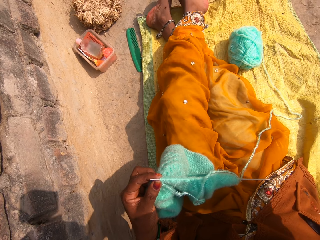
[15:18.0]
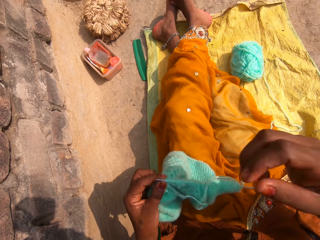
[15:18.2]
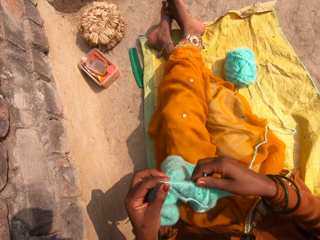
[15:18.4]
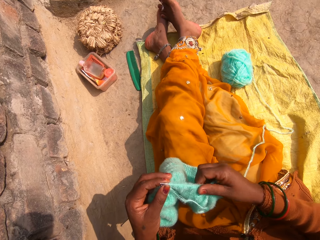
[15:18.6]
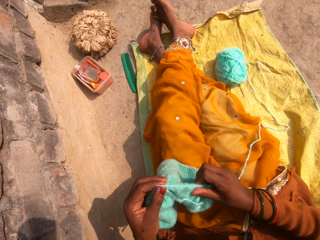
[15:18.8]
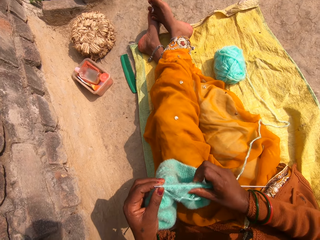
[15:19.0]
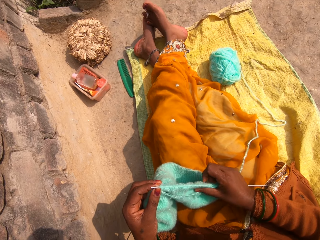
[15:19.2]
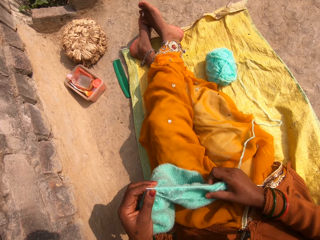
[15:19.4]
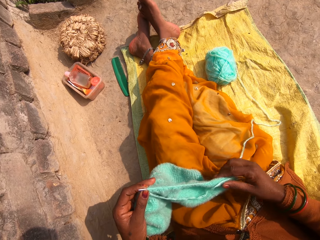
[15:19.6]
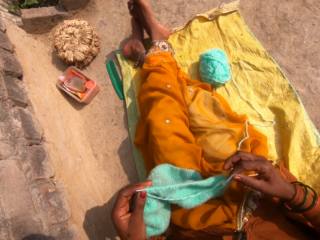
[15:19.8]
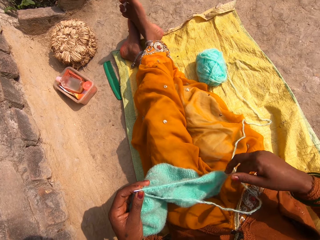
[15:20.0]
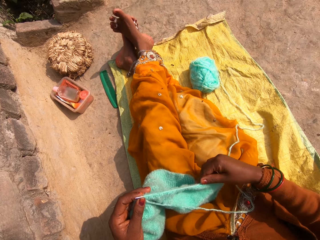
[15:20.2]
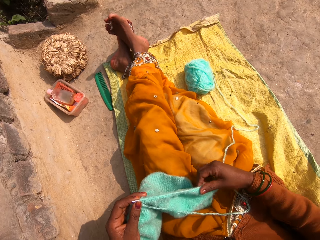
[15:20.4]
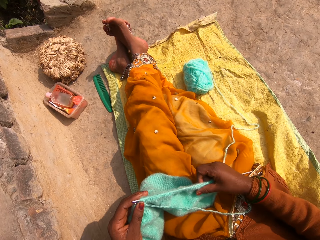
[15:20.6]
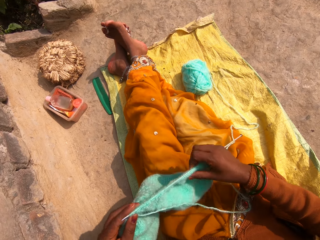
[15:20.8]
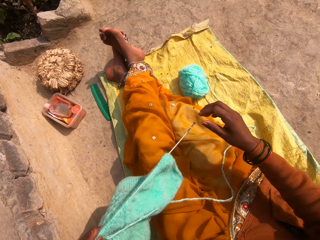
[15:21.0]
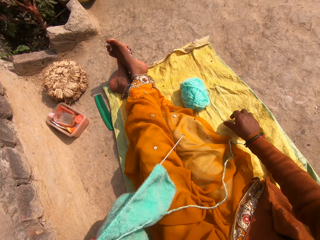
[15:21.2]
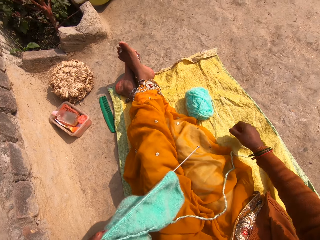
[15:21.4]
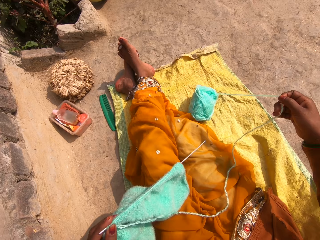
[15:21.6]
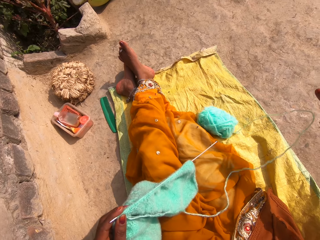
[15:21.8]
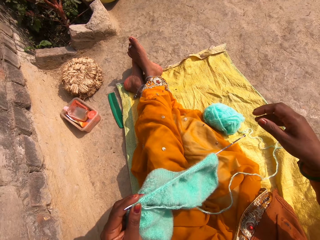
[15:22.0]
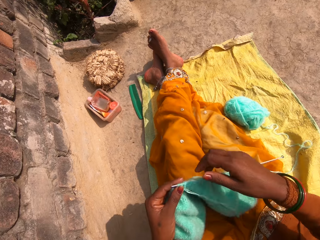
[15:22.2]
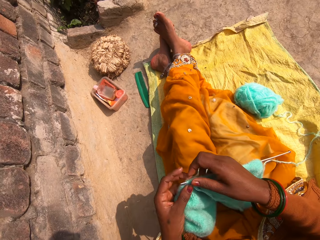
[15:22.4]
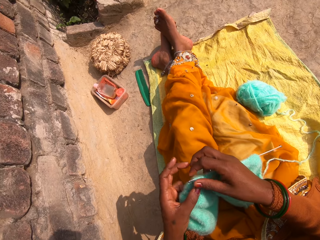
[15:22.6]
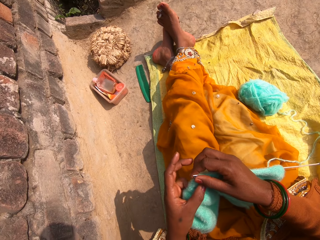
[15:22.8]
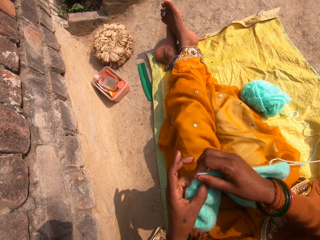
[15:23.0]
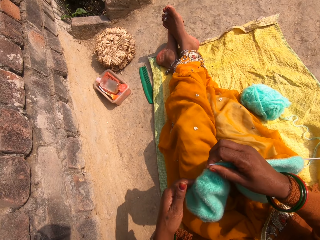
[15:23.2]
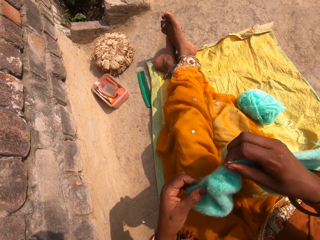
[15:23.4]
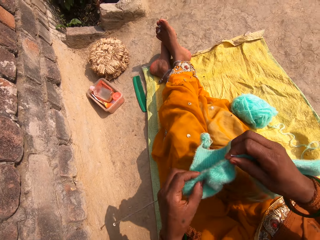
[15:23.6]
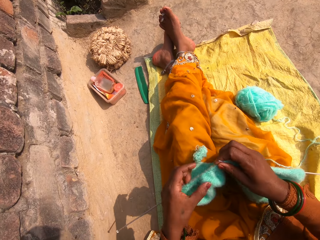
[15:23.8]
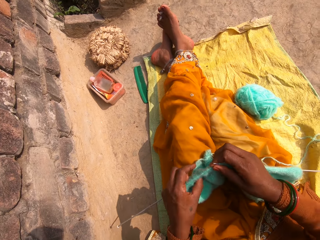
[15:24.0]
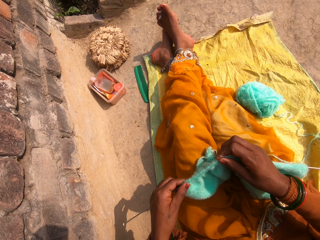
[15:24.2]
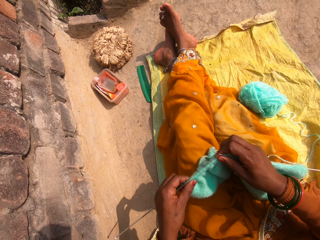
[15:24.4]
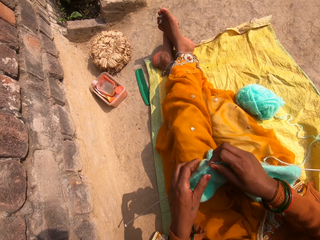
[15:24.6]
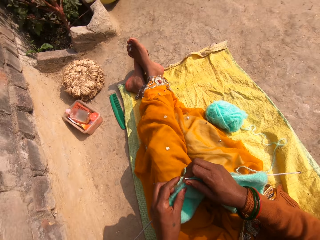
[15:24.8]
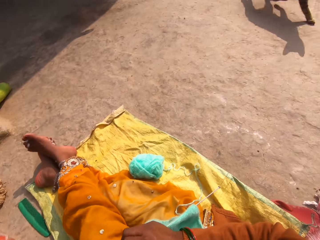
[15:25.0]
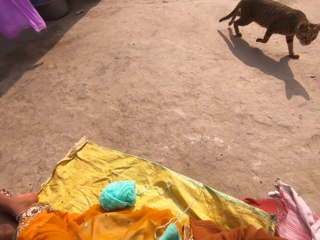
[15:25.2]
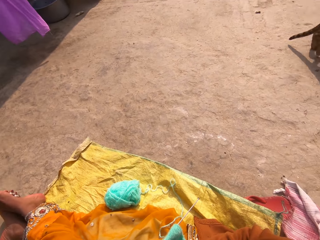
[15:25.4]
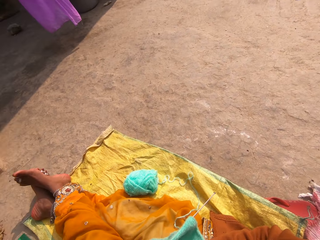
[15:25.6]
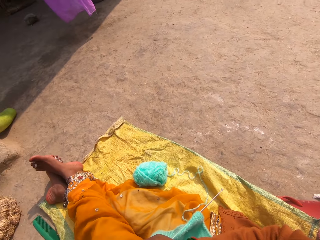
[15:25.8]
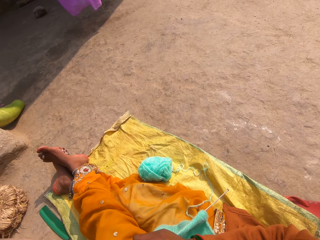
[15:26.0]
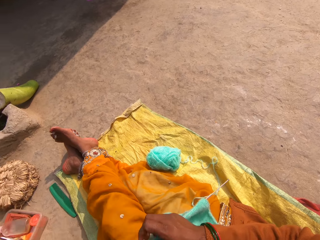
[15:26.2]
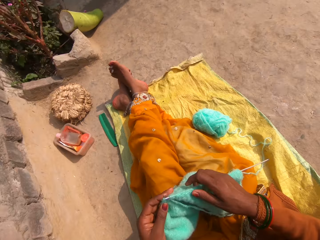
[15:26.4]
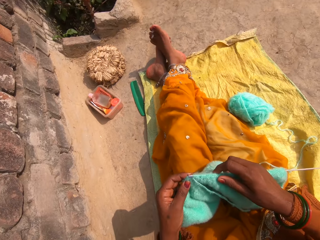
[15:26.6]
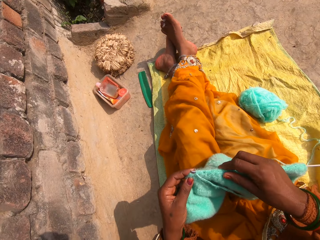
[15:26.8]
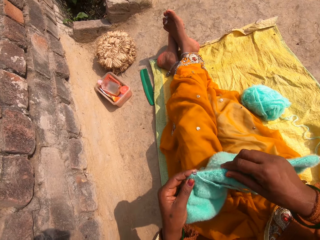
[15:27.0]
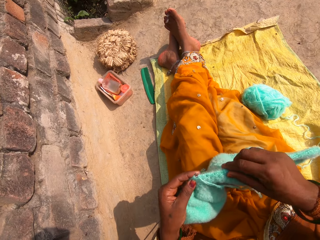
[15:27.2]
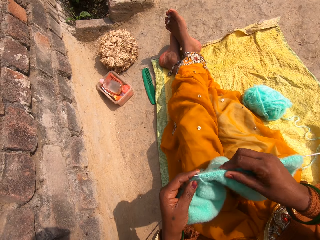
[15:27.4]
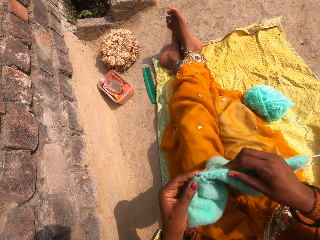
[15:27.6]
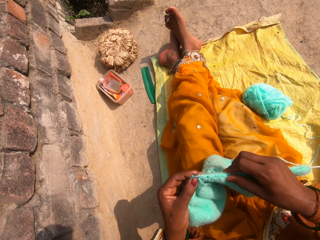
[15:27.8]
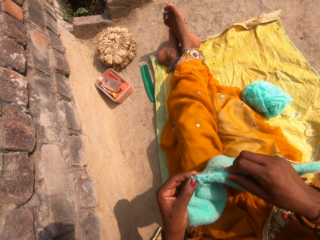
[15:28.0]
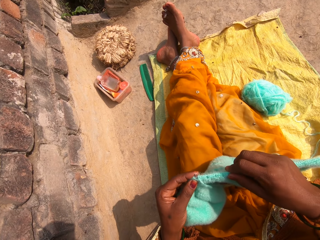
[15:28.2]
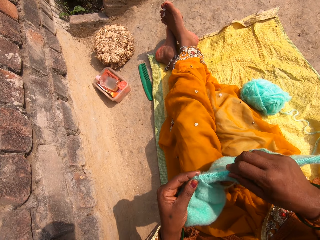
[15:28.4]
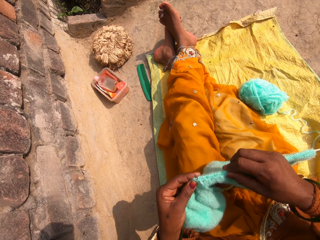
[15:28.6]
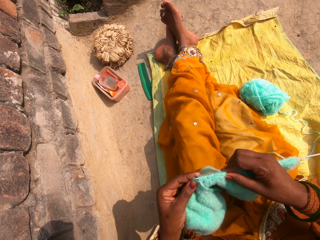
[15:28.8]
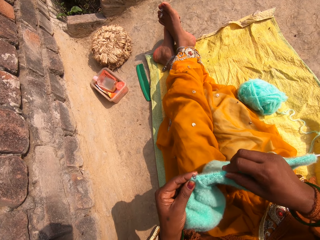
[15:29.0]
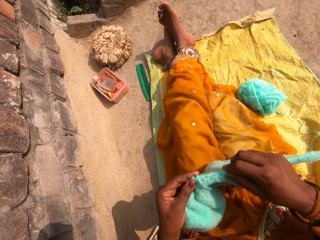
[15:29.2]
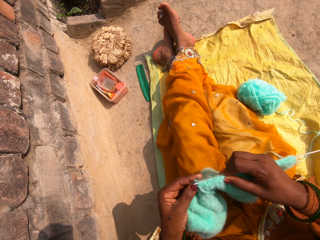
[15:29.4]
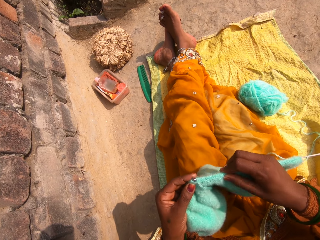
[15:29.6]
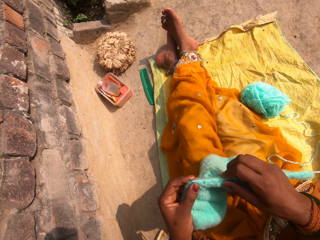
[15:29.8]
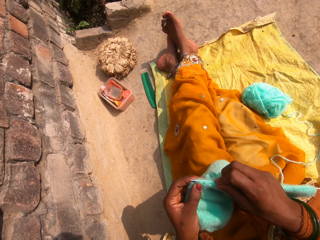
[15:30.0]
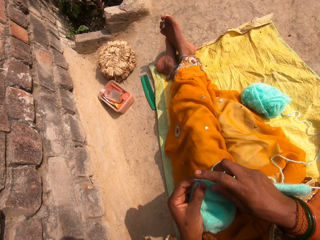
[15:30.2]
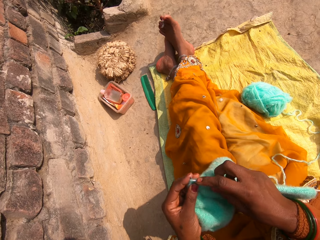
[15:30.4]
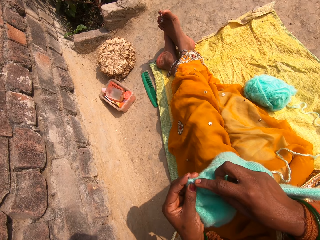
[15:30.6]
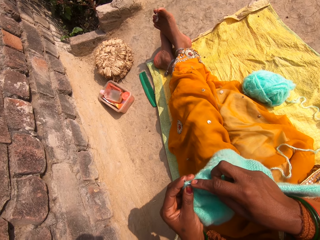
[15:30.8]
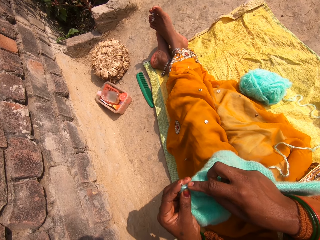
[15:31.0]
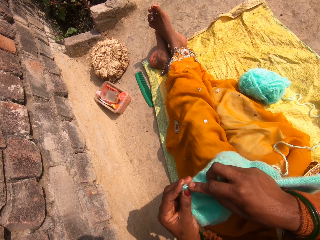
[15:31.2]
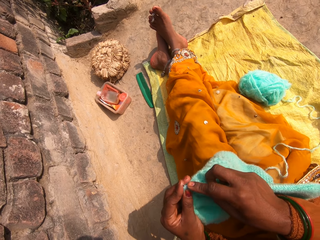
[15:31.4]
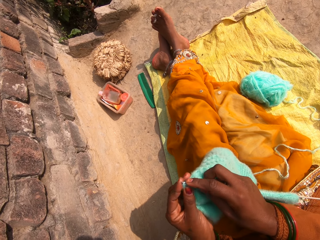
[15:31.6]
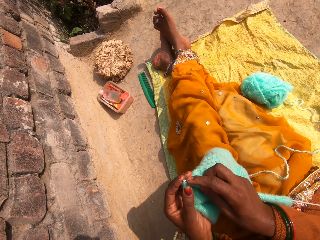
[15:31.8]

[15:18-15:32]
The camera wearer straightens a fabric. They knit the cloth. They straighten a thread. They straighten the fabric. They straighten the thread. They adjust the ball of wool. They knit the cloth. They straighten the fabric. They knit the fabric.

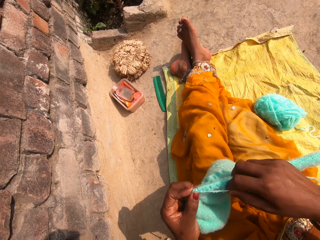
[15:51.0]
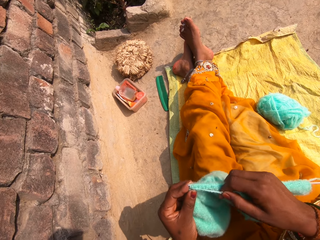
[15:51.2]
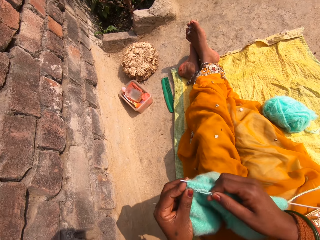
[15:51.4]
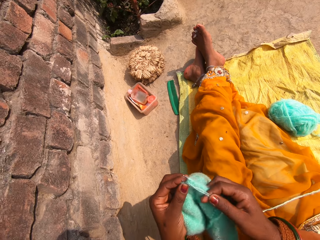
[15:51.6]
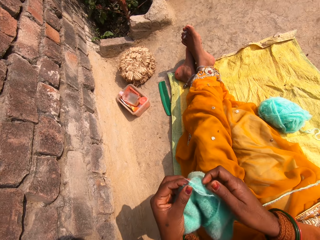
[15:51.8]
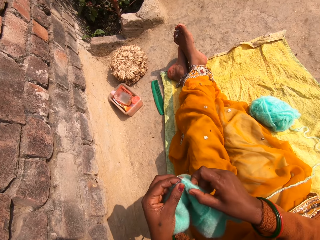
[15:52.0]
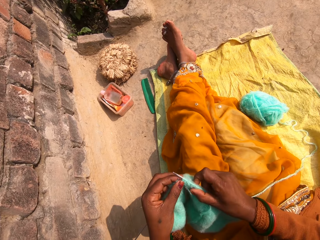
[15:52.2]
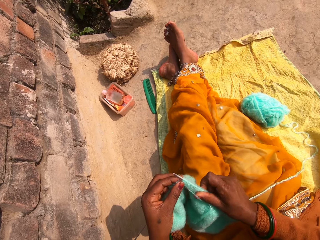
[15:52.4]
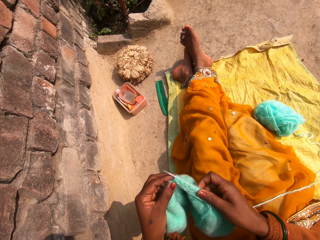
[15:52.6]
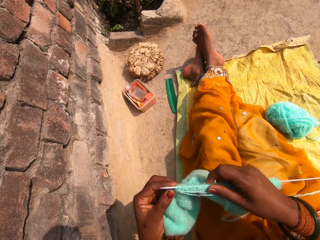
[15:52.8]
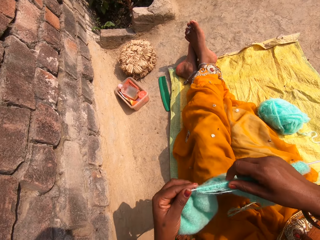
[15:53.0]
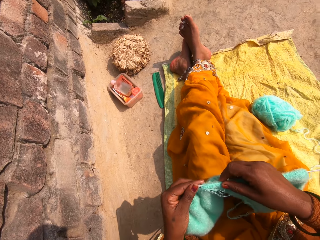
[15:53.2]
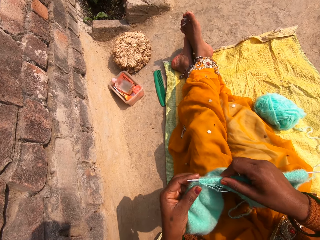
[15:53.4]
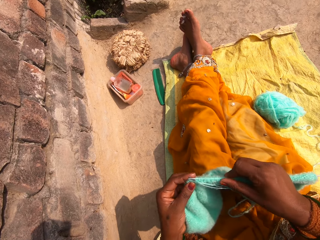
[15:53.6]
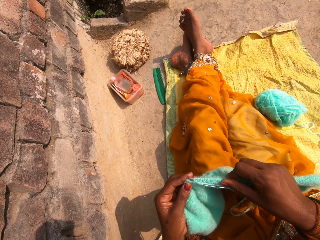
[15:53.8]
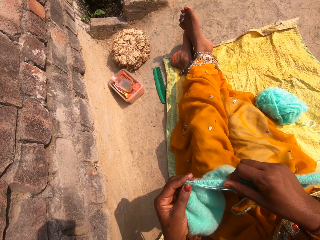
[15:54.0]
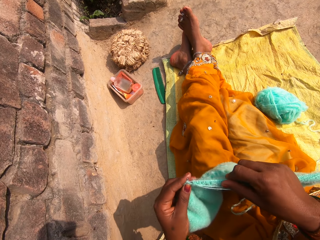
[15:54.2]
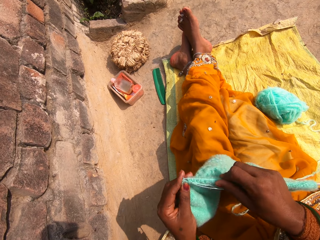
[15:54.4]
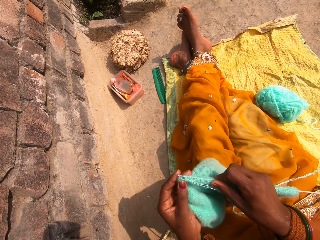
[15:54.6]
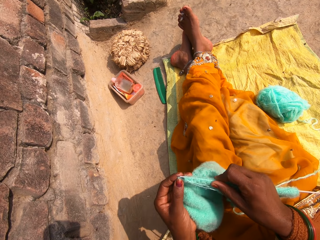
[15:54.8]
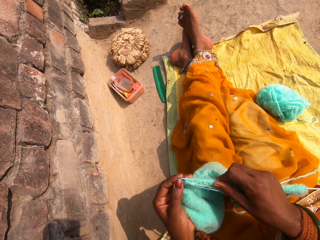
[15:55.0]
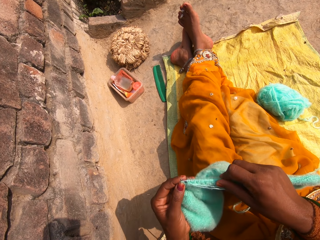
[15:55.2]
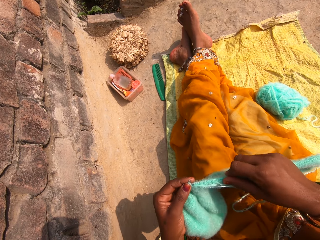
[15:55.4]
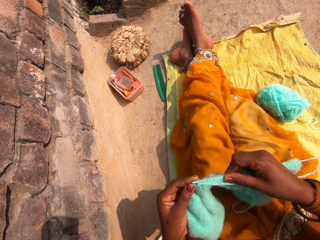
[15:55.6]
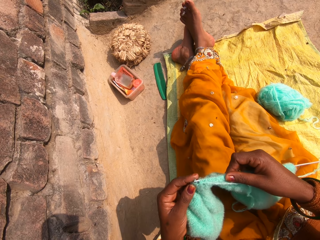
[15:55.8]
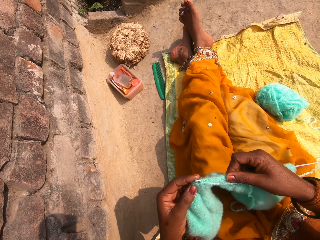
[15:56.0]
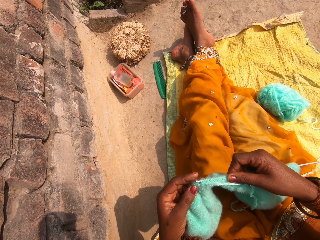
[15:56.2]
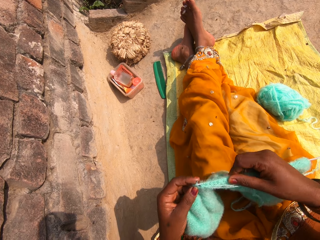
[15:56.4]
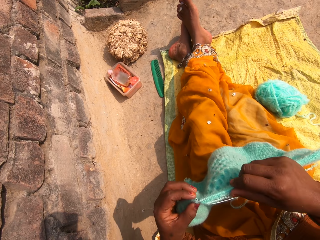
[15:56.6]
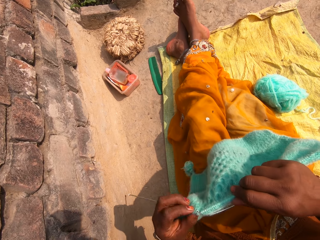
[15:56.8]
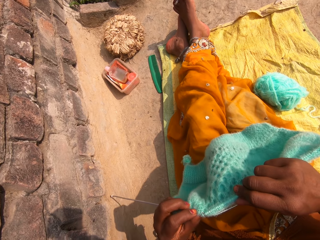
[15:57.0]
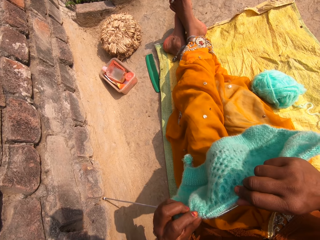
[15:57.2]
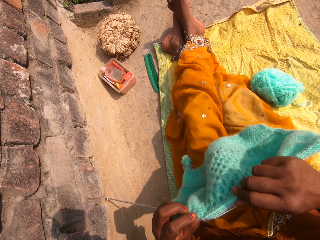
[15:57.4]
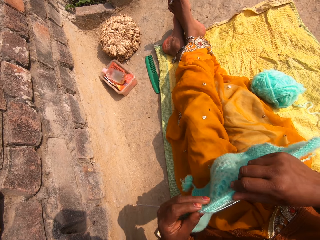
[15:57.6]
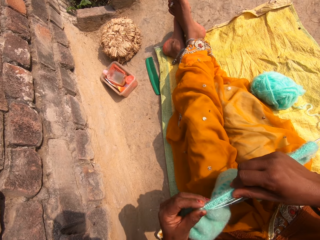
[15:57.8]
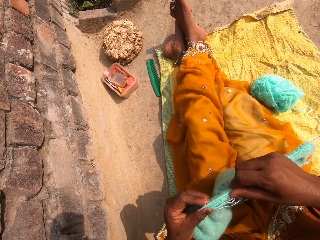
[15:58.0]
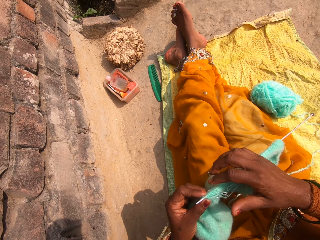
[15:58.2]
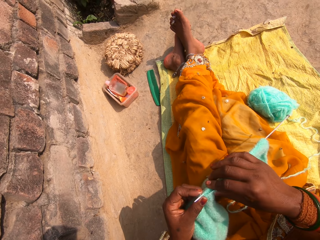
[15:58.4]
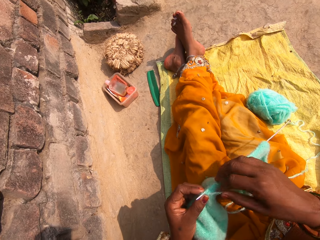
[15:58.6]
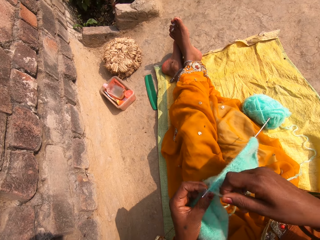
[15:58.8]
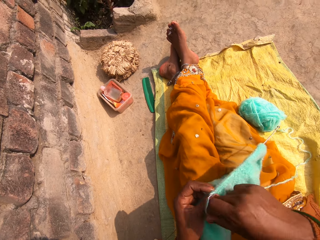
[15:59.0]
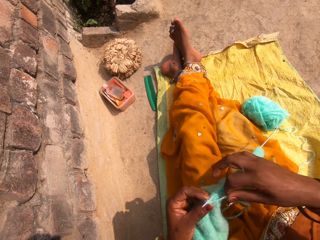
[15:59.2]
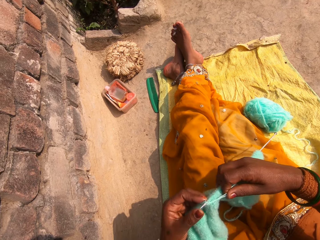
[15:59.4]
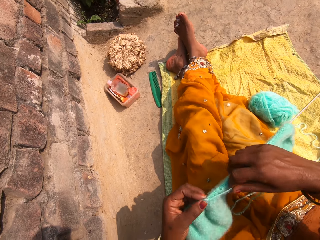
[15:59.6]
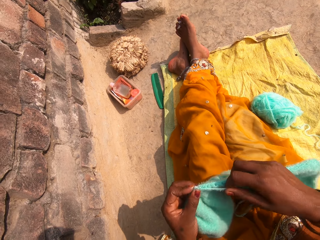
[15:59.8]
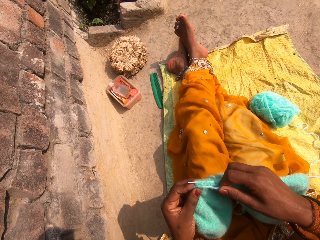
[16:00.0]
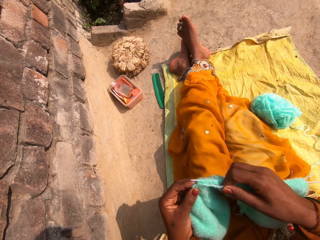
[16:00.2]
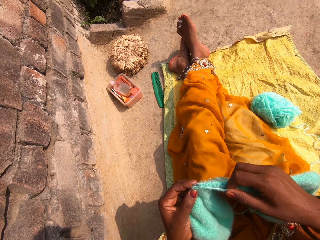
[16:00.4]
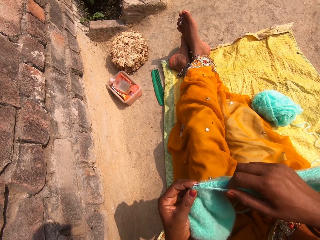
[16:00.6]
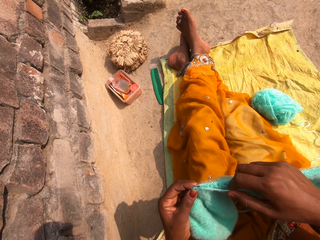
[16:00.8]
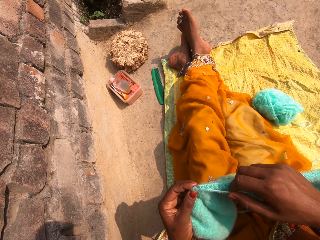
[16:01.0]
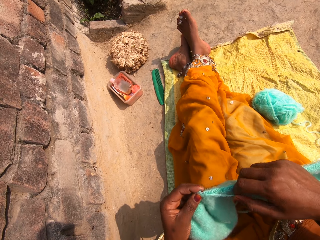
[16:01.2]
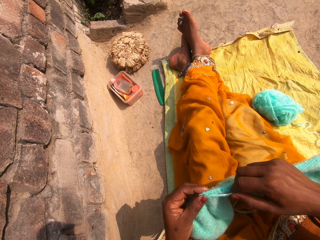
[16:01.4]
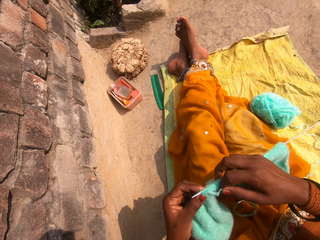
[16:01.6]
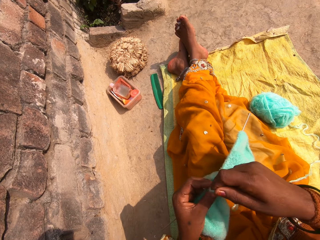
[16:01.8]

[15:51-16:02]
The camera wearer straightens a fabric. They knit the fabric.
